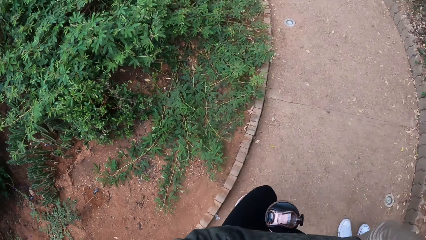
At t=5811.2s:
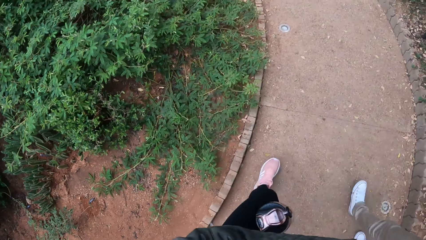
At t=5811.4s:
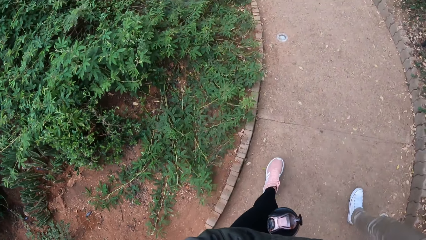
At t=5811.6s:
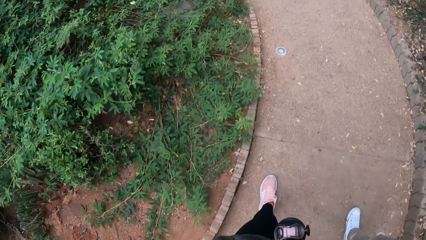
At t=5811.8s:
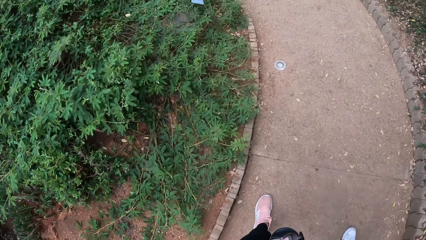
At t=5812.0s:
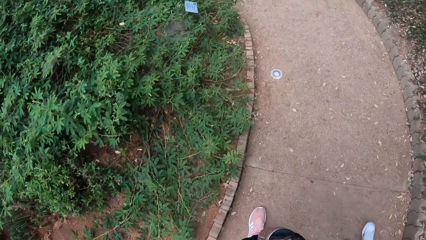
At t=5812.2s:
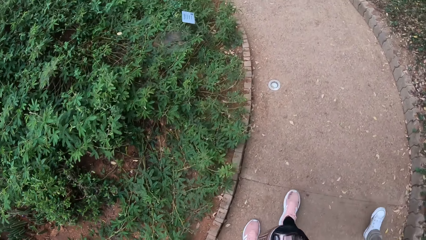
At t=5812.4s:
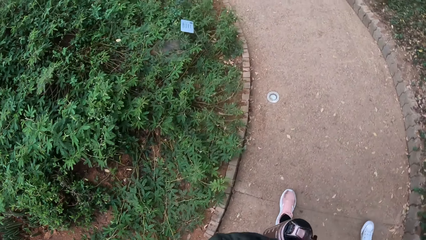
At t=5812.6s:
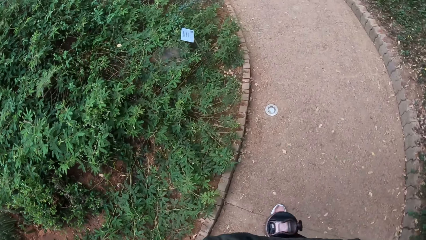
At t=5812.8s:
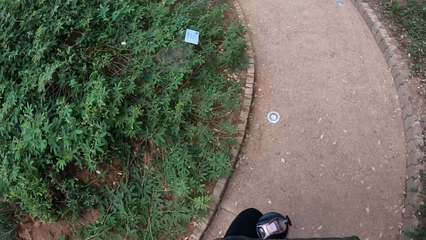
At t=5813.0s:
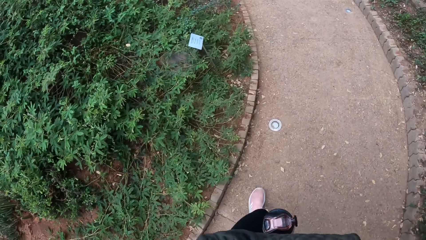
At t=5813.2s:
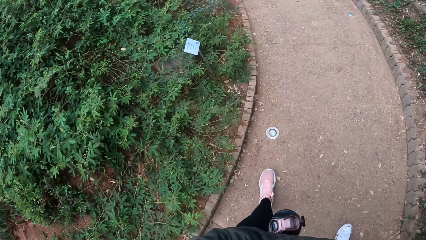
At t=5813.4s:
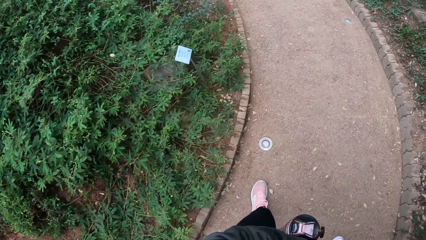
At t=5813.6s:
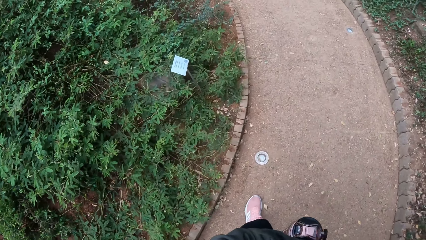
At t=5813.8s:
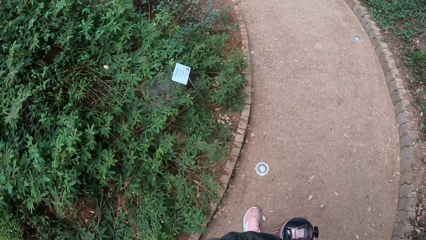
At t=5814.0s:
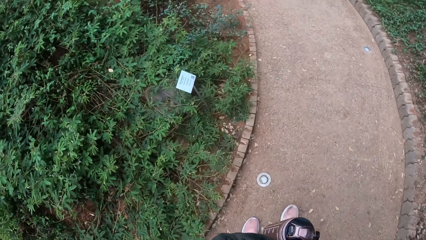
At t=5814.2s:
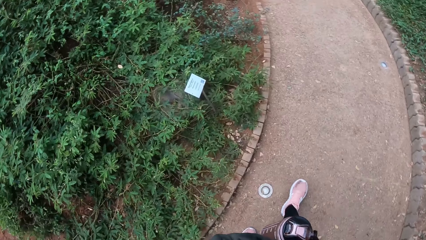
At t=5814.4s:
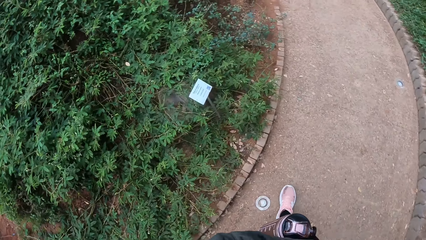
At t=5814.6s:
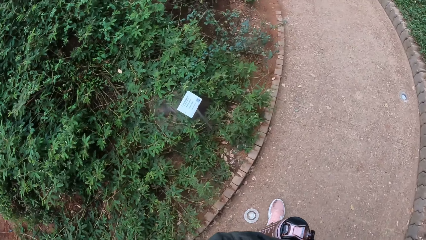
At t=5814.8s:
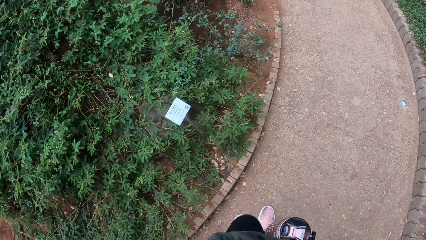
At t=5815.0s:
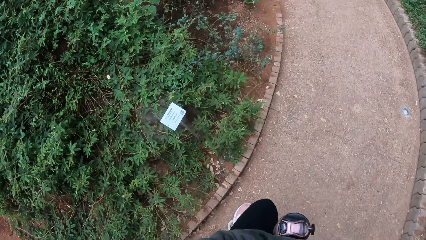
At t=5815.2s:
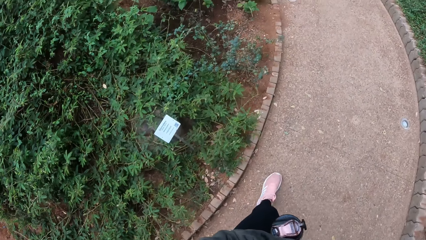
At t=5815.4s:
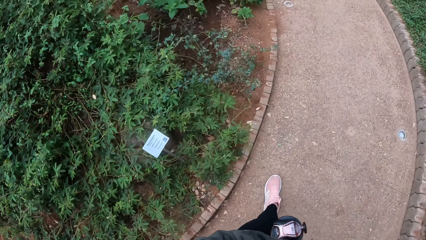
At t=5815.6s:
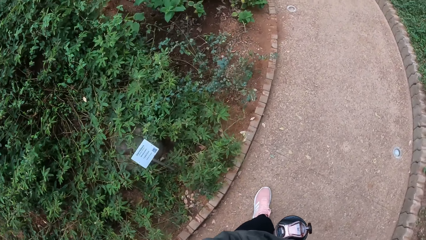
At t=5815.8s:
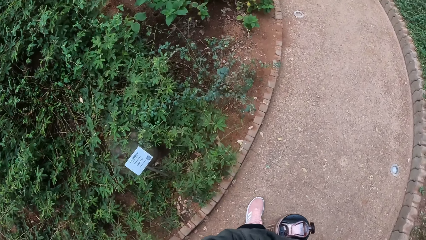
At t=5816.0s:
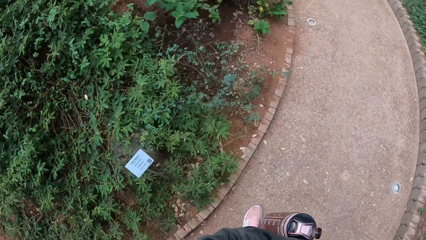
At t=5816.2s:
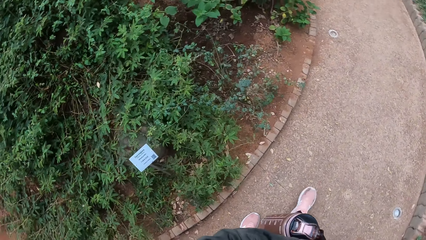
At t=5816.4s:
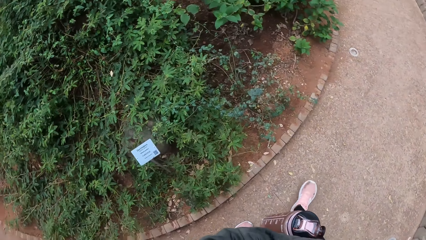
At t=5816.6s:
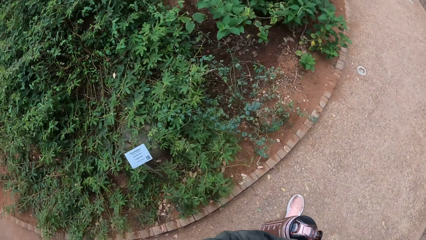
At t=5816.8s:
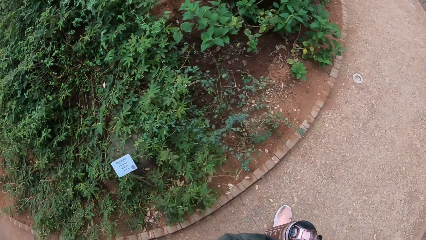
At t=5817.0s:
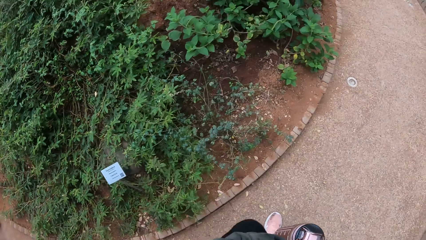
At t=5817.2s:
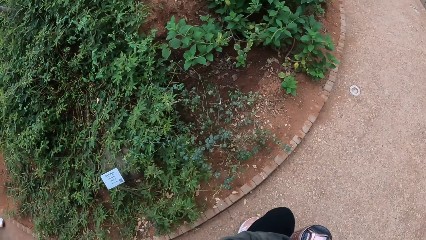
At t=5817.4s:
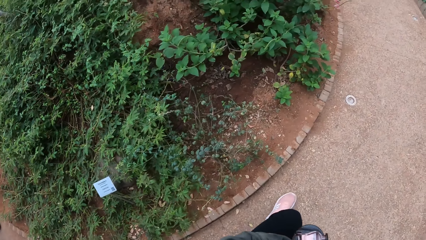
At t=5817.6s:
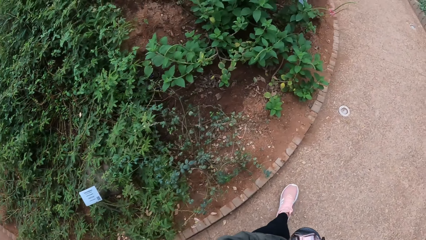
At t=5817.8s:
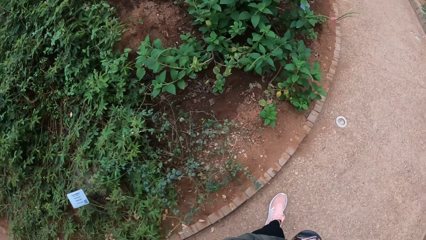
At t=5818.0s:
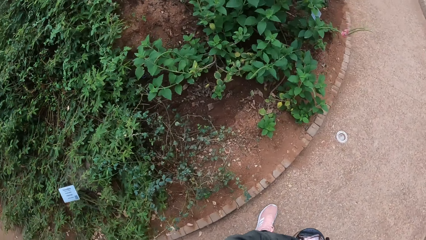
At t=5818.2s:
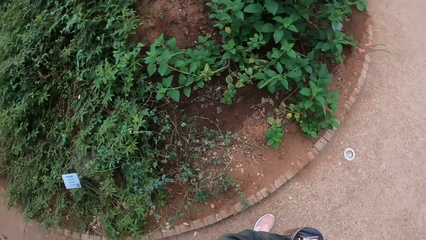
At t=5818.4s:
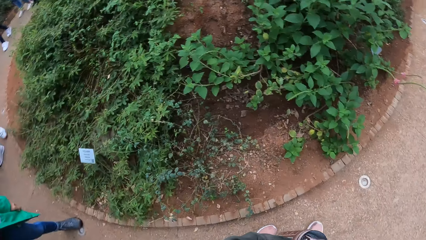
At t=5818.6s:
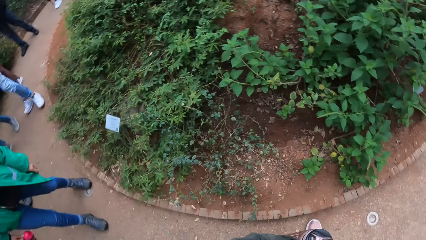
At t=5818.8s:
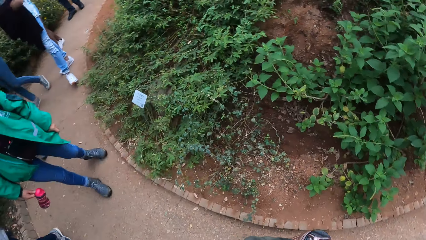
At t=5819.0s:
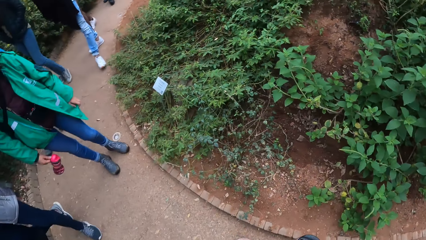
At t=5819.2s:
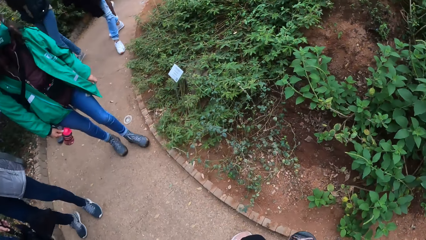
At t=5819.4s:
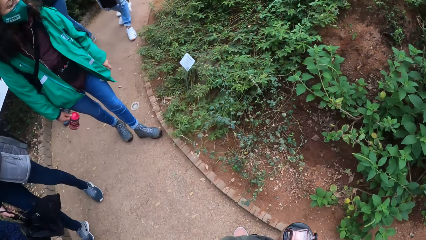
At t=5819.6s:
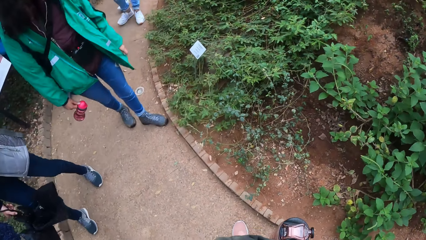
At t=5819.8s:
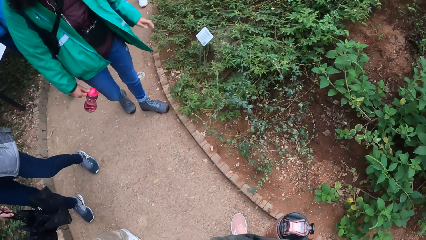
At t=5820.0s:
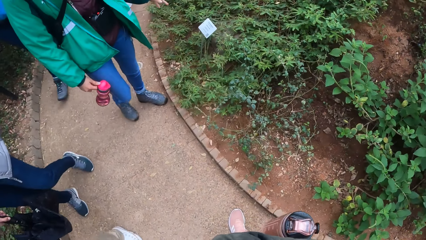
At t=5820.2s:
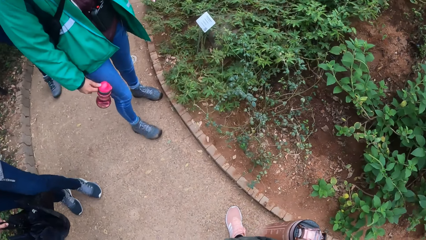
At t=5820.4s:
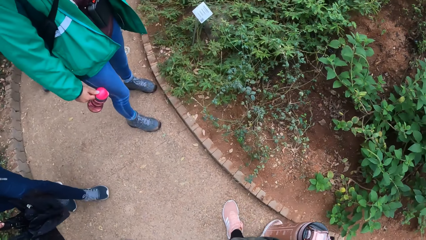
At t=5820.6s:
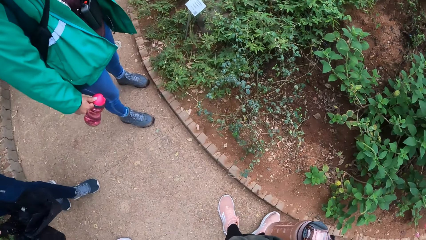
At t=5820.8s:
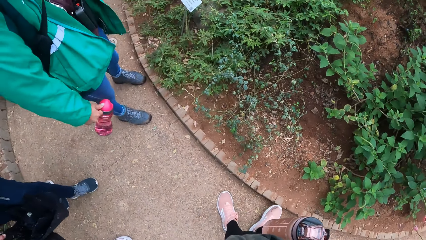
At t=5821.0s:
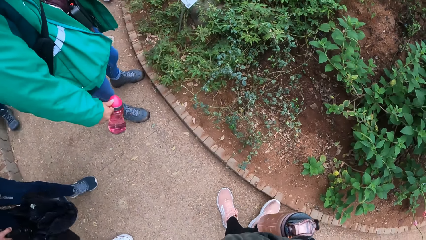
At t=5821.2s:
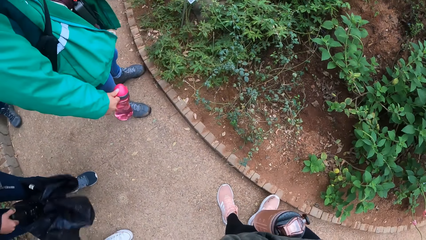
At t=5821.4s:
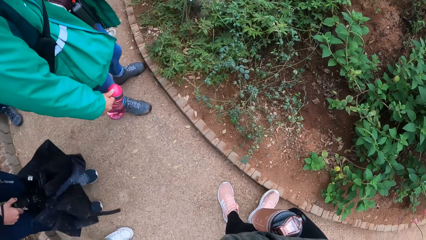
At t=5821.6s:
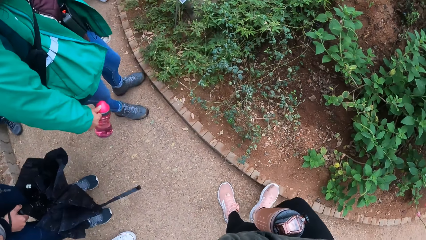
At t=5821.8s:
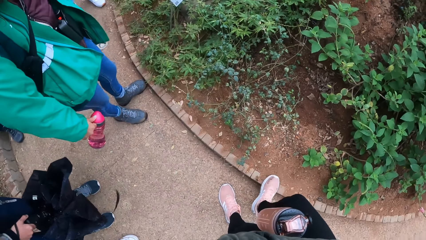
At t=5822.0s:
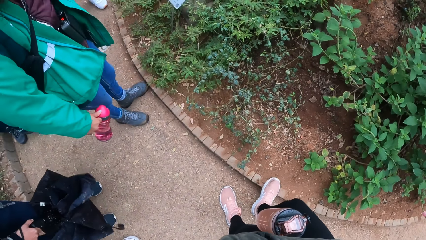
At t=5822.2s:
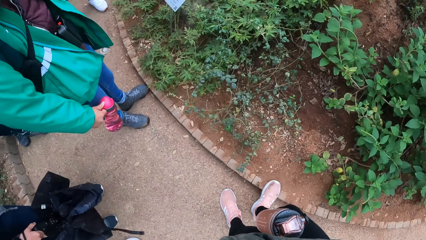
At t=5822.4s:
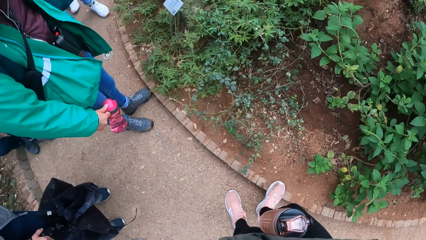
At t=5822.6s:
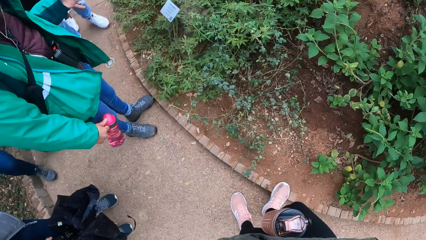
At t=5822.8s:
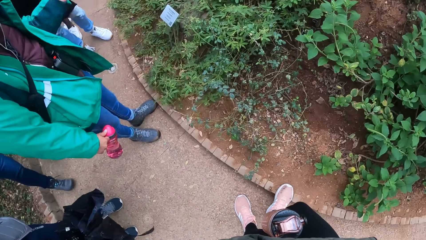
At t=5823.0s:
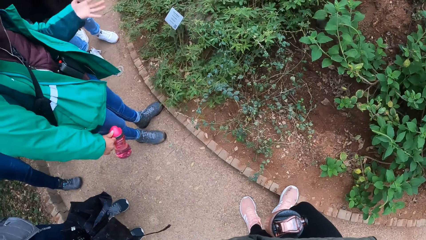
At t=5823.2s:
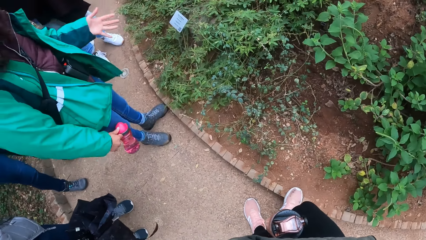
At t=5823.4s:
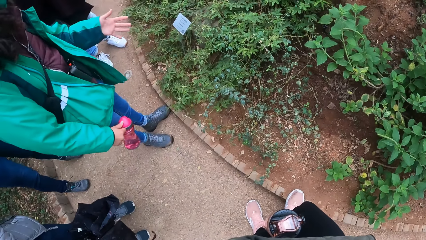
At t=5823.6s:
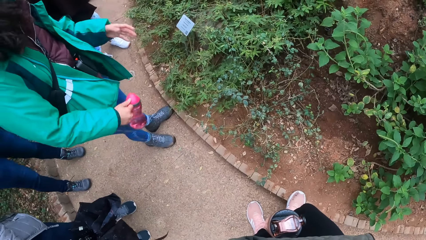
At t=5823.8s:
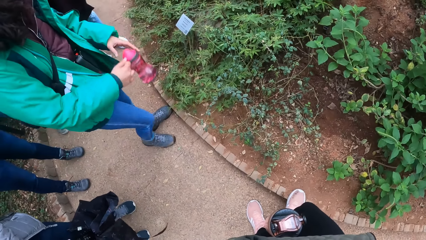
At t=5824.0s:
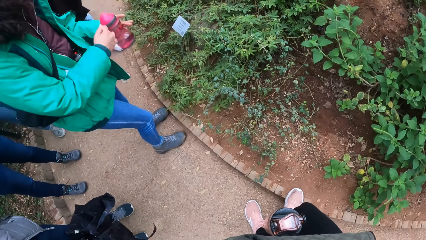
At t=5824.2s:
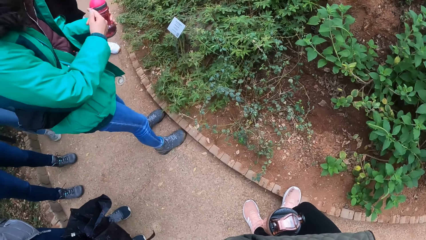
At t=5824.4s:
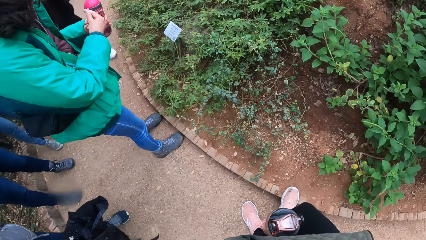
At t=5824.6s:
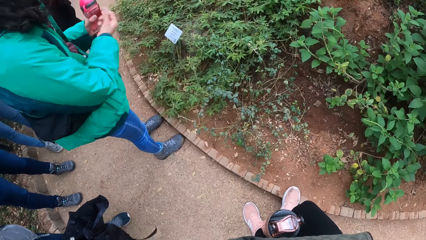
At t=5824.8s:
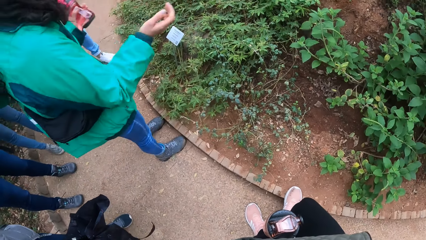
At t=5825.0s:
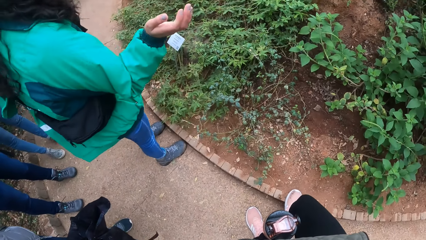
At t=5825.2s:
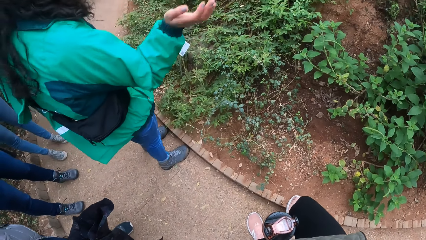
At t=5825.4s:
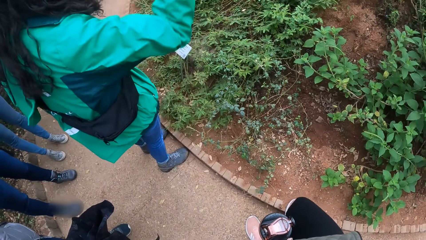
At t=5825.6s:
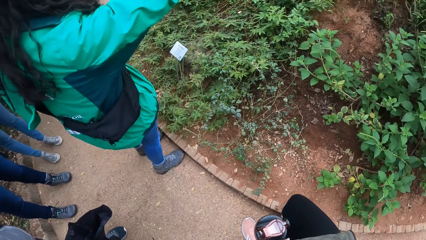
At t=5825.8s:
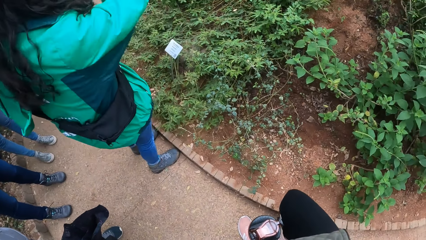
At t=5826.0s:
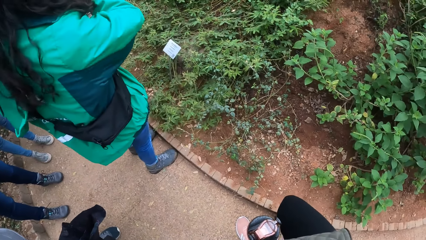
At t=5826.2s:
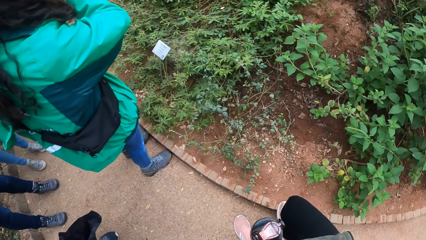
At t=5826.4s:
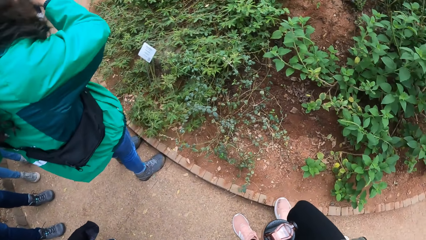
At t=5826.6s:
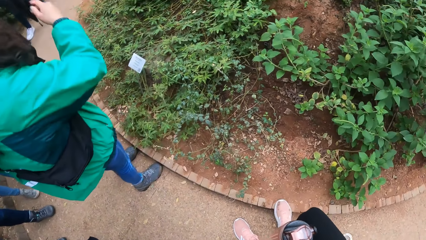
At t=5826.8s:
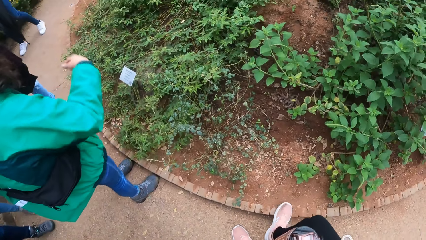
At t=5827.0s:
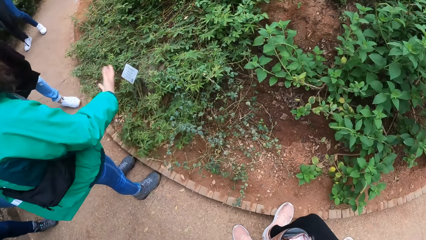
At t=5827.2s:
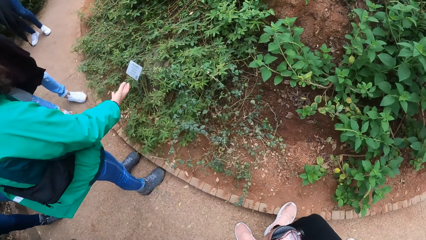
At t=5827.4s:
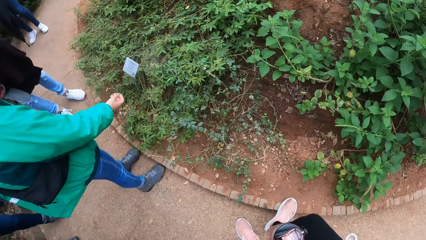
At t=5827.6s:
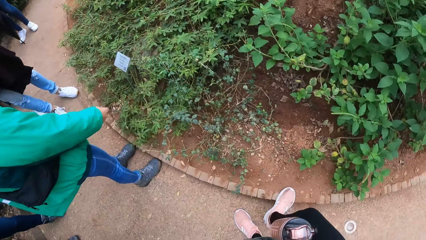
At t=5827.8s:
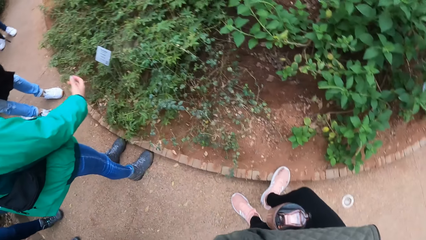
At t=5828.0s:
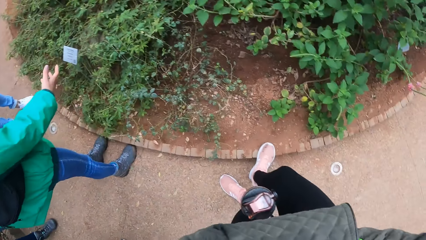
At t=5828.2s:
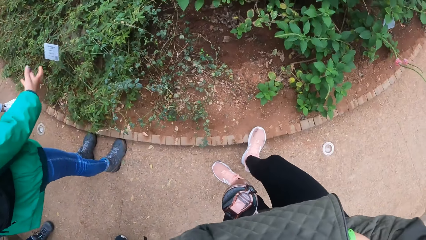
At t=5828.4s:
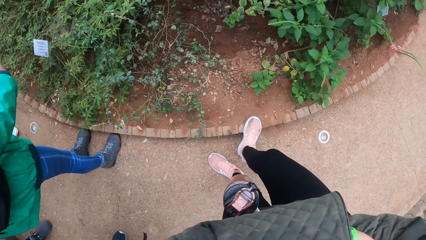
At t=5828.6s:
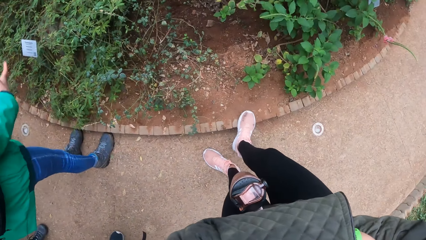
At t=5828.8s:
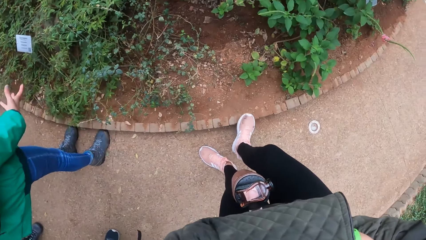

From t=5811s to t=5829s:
The instructor gestures with the left hand. The instructor passes a bottle of water from her right hand to her left hand. The instructor gestures with the right hand.
